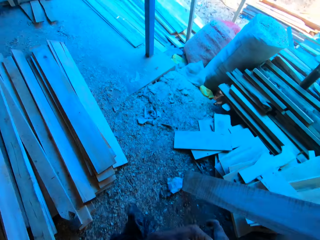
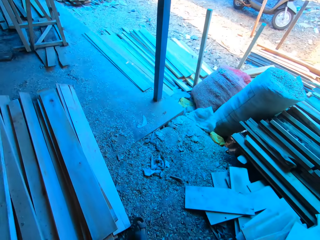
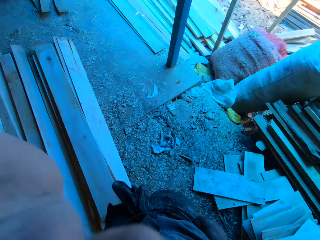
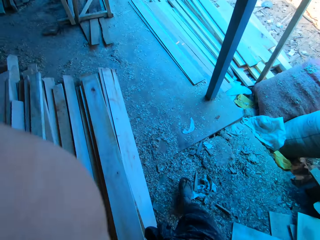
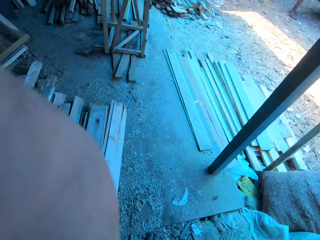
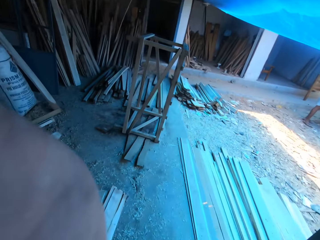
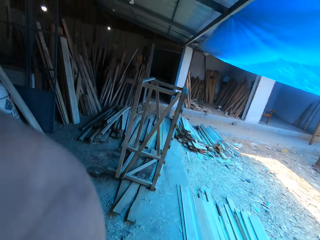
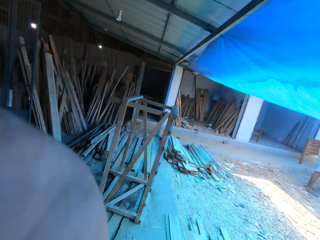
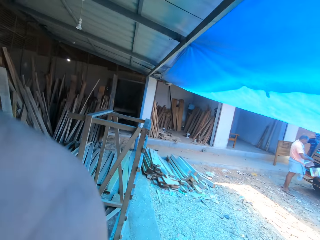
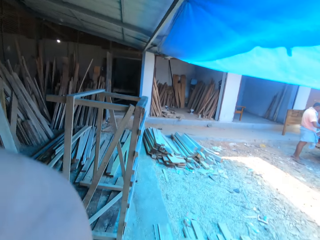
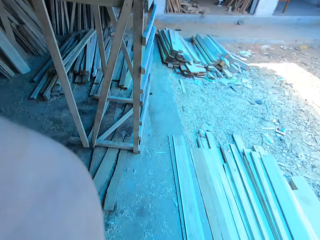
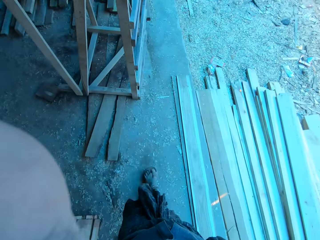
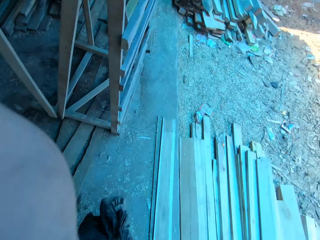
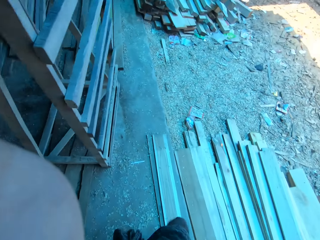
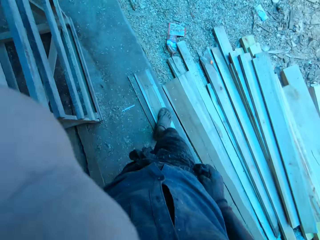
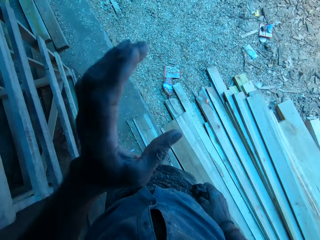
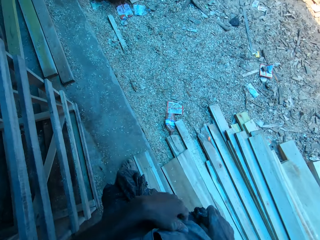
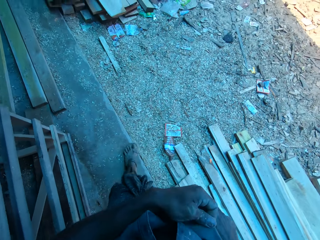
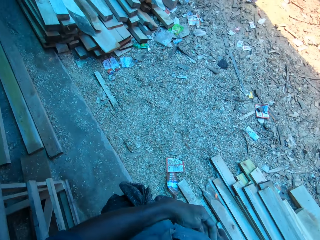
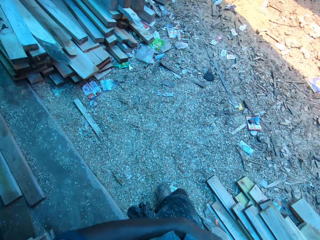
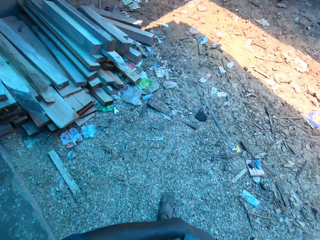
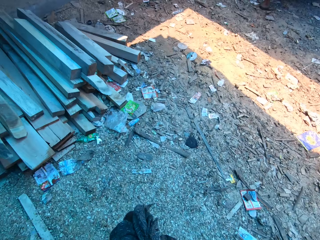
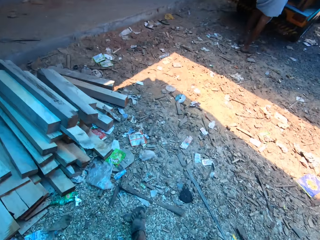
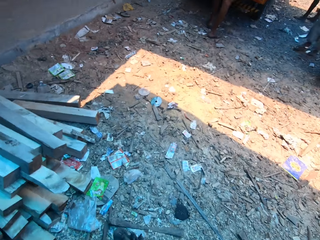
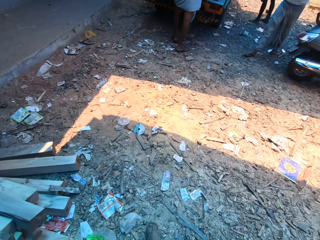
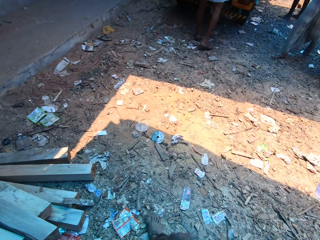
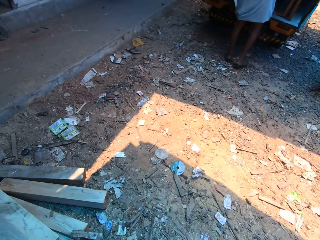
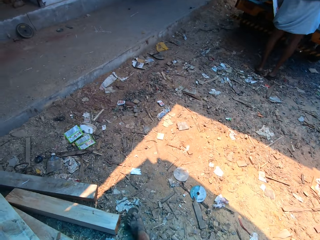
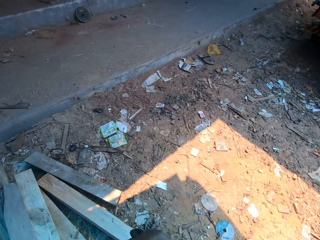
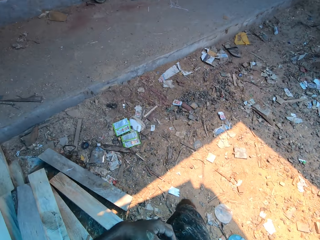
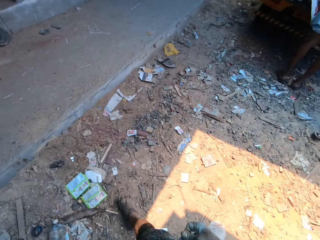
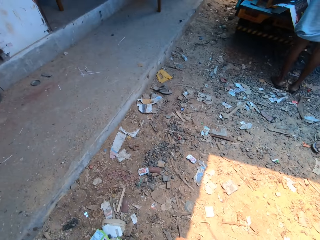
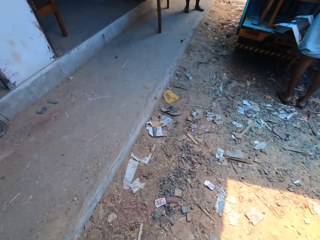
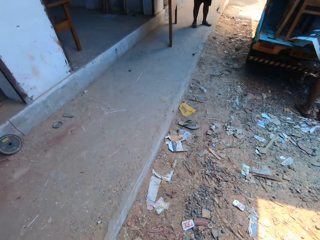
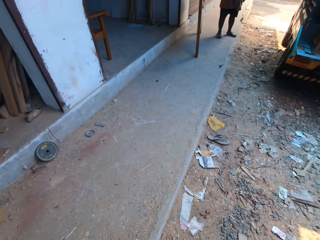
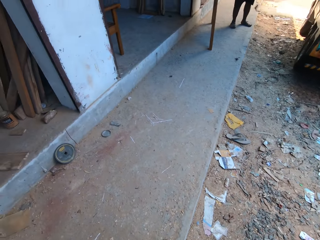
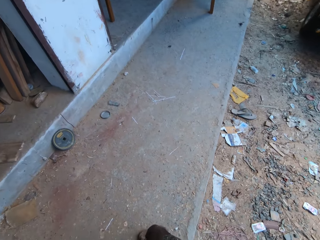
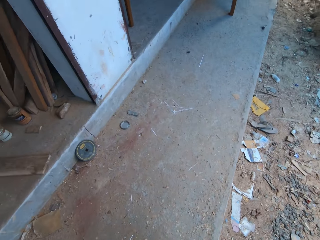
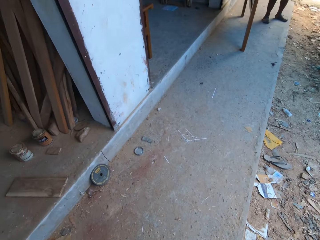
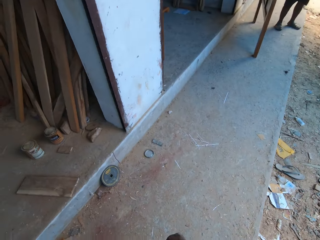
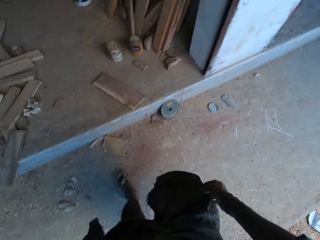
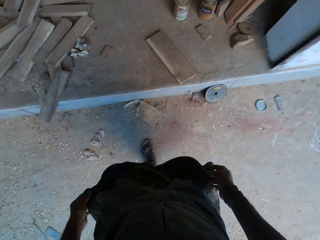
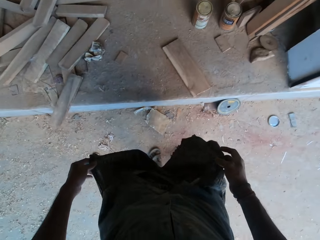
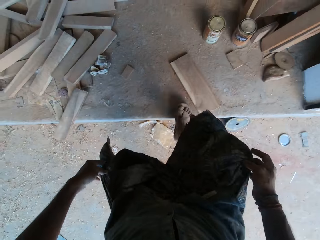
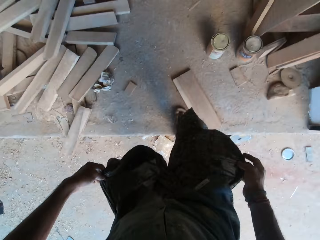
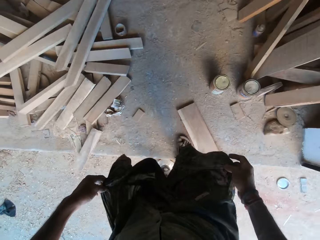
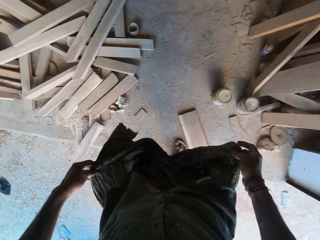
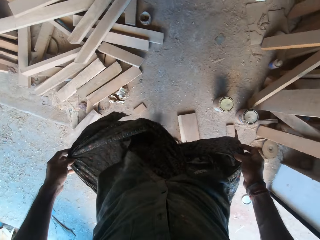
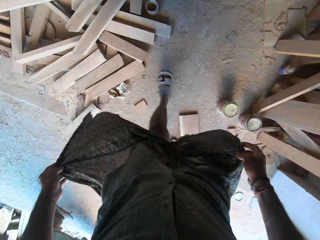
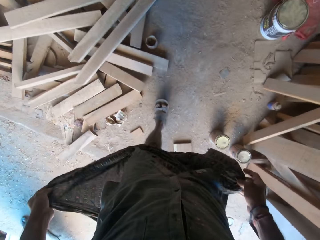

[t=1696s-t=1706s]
The camera wearer wipes his hands with the cloth and coughs. He fixes the camera. He walks. He talks. He holds his cloth with his hands.

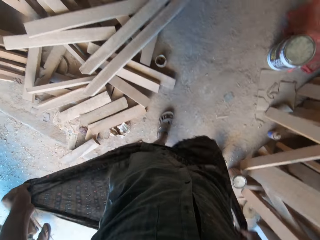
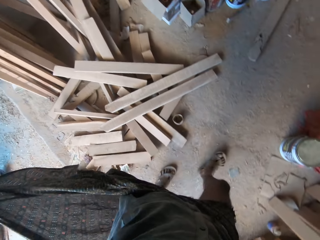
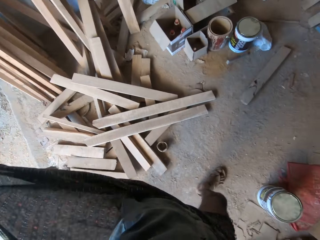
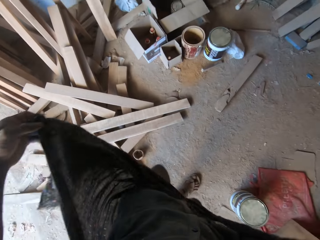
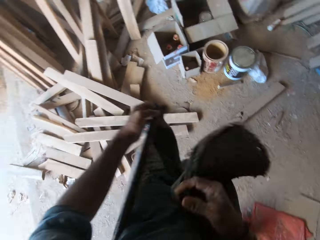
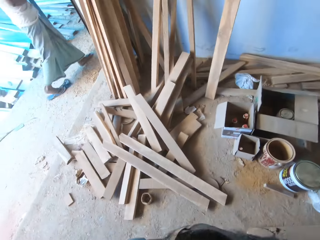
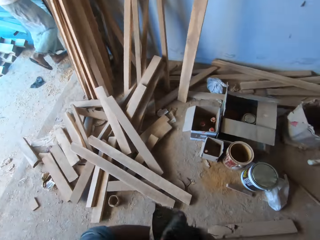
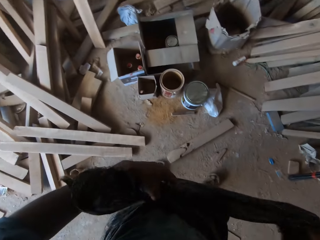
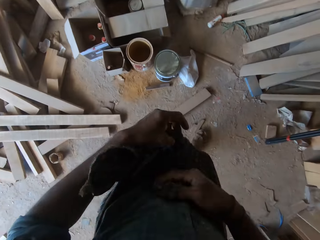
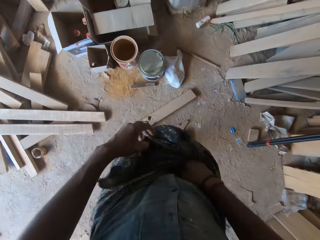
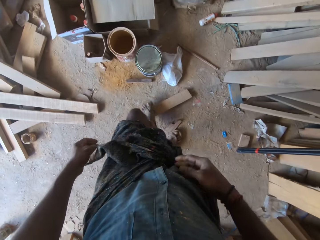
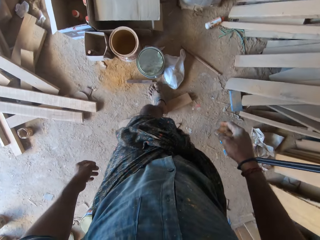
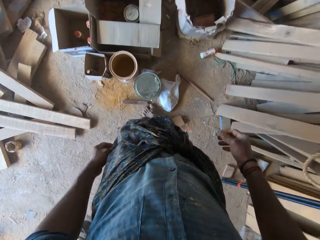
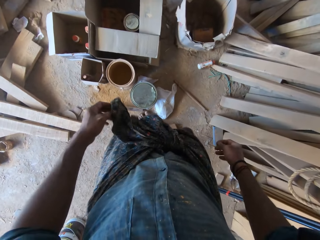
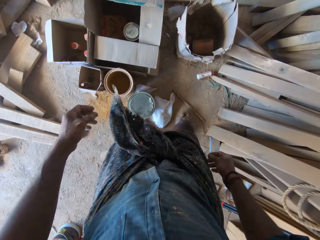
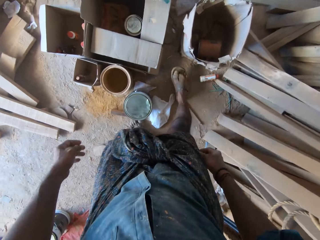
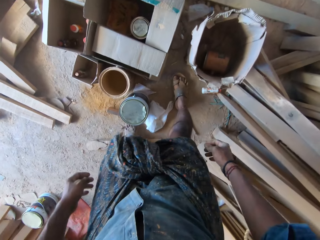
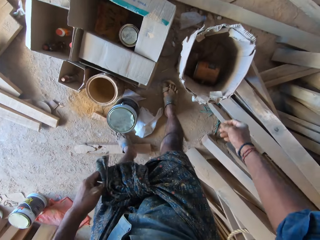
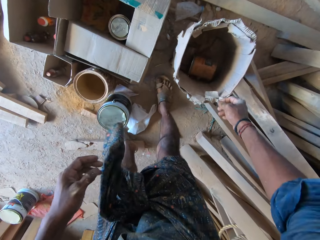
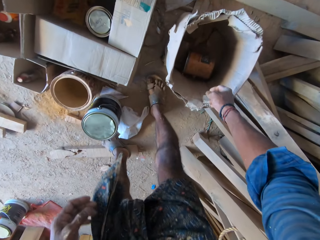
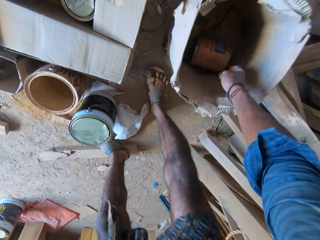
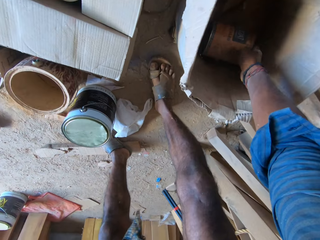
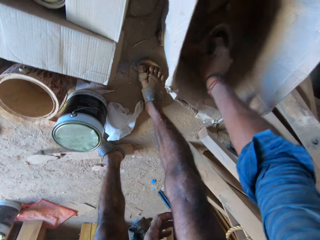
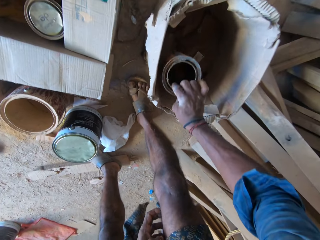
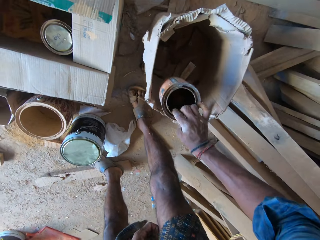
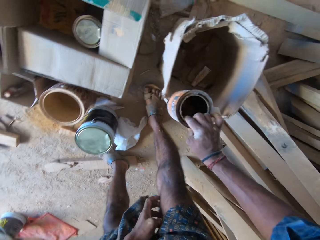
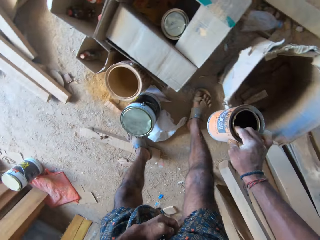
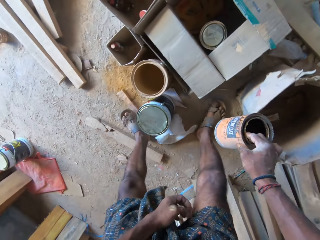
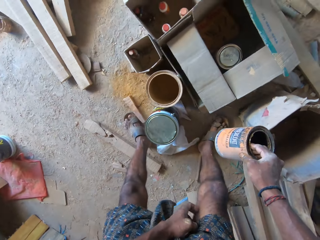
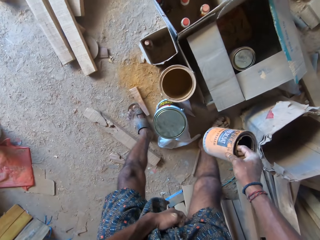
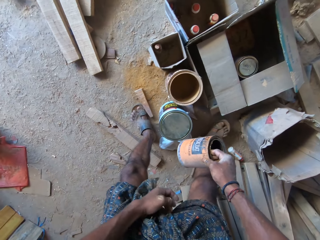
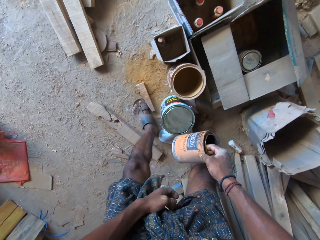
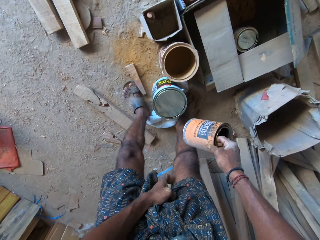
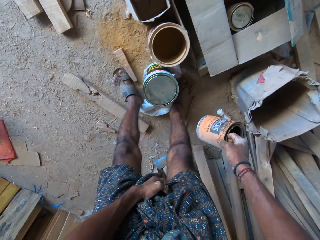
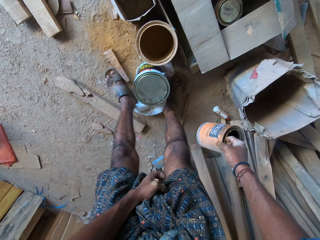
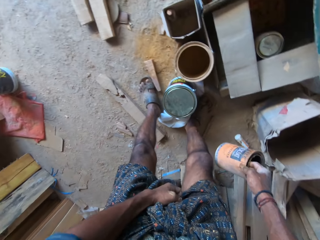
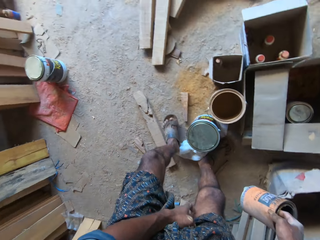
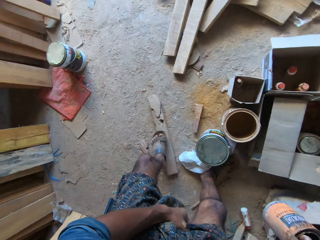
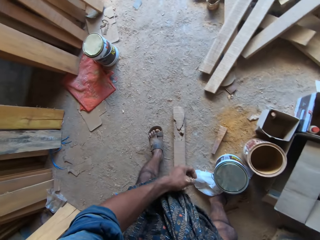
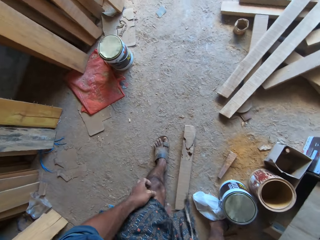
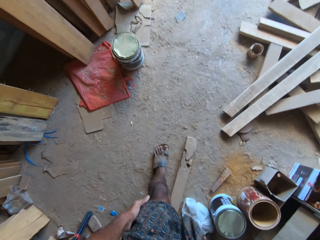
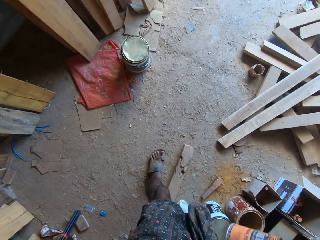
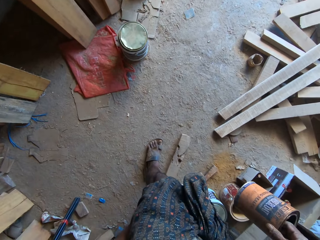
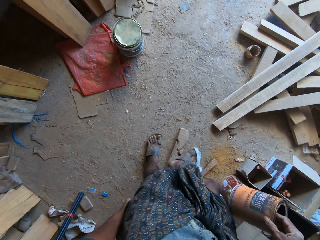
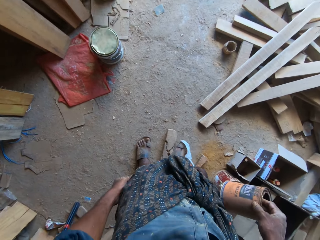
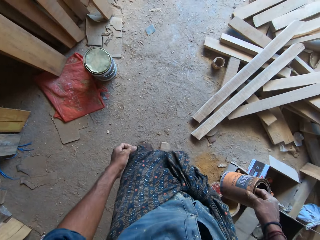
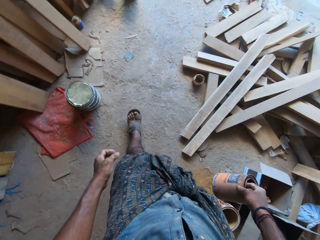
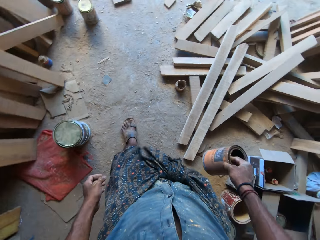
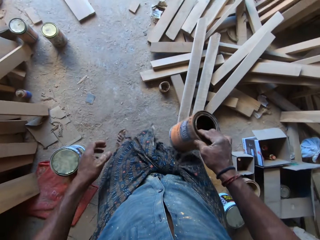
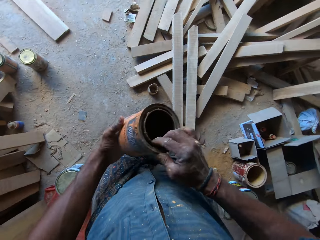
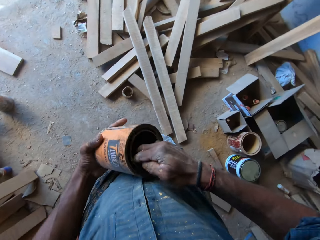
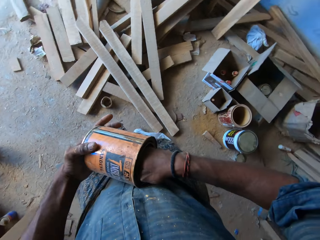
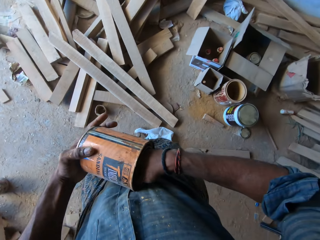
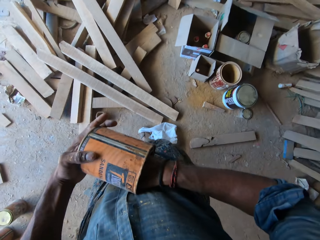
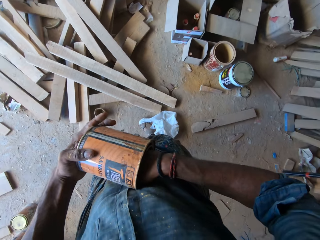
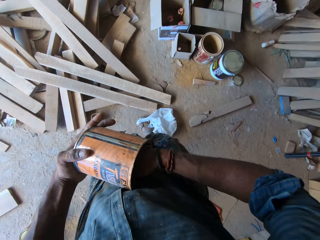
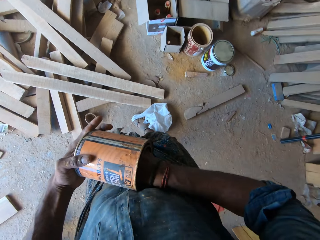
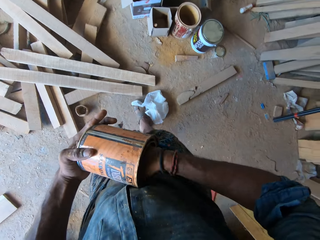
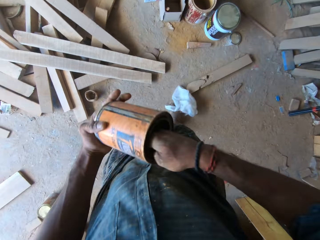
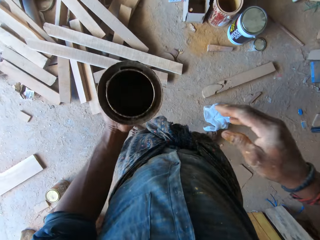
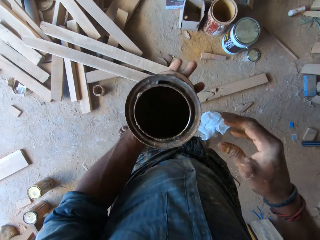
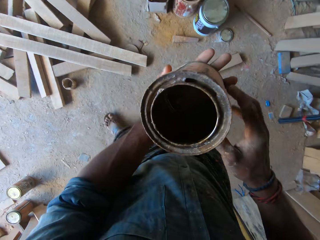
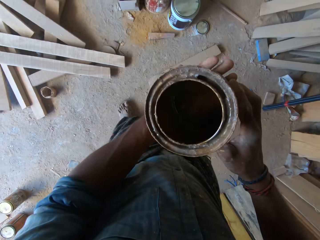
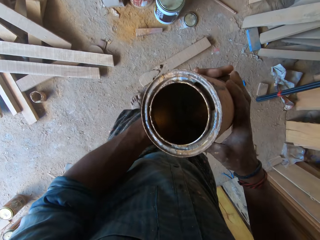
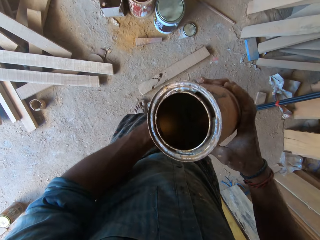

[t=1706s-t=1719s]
The camera wearer adjusts his cloth with his hands. He laughs. He picks up a can from a carton with his right hand. He holds the can with his hands. He walks. He checks the can with his right hand.
